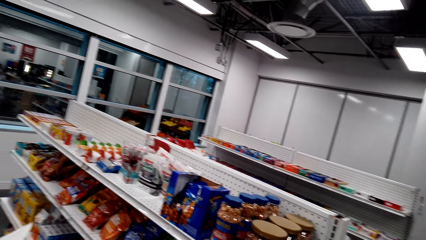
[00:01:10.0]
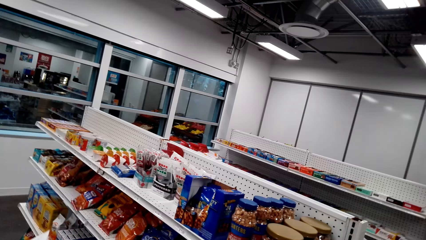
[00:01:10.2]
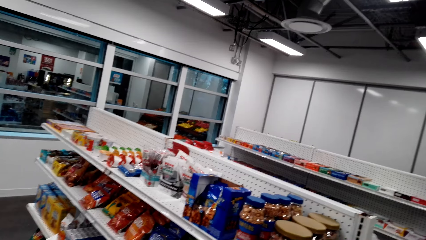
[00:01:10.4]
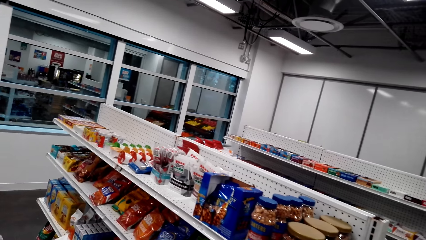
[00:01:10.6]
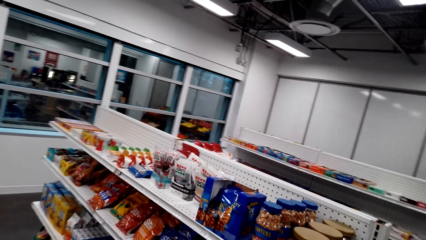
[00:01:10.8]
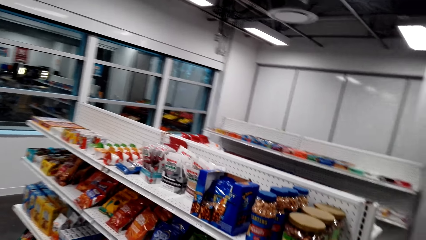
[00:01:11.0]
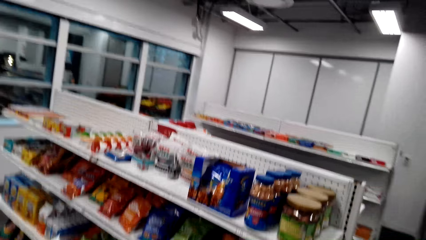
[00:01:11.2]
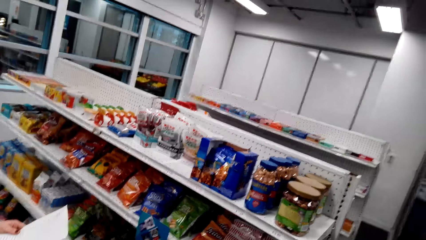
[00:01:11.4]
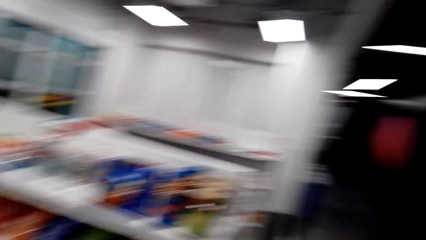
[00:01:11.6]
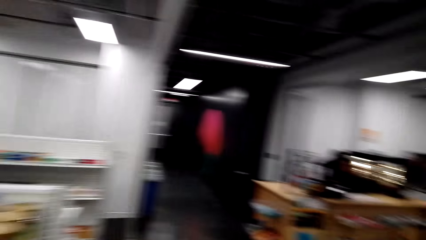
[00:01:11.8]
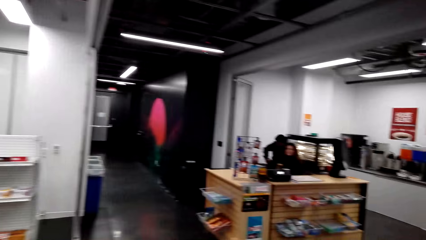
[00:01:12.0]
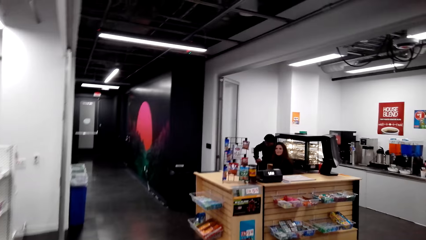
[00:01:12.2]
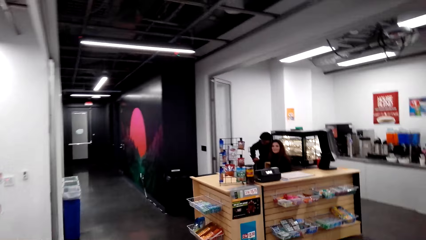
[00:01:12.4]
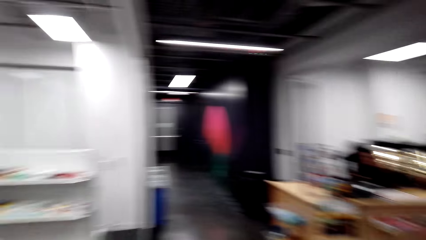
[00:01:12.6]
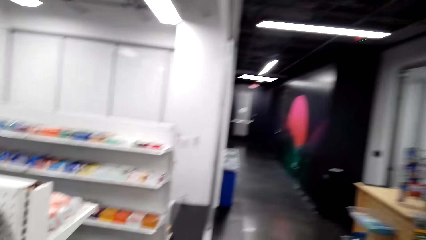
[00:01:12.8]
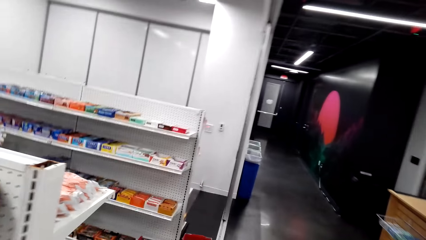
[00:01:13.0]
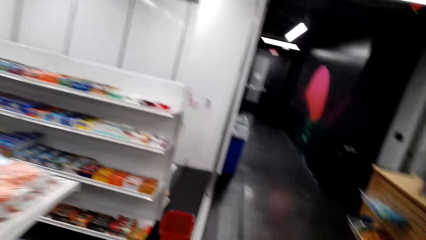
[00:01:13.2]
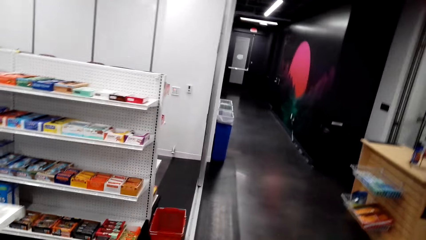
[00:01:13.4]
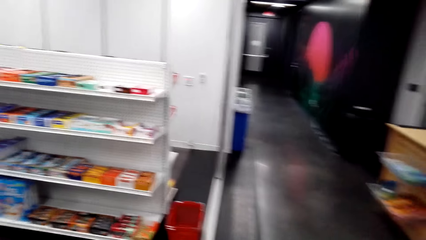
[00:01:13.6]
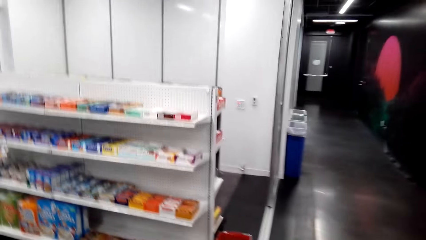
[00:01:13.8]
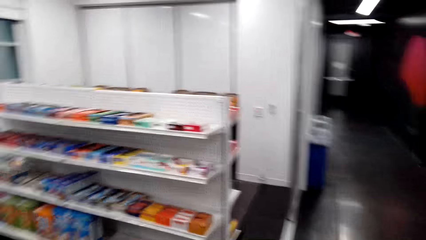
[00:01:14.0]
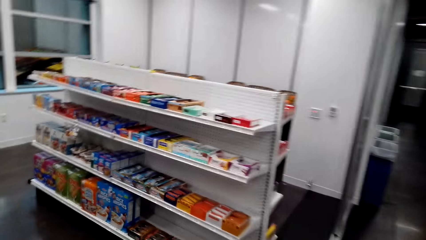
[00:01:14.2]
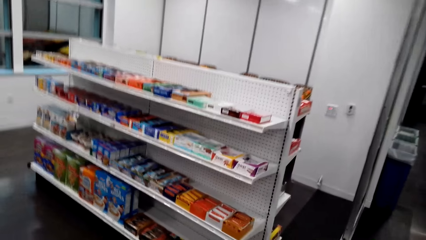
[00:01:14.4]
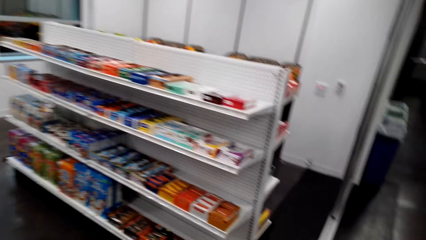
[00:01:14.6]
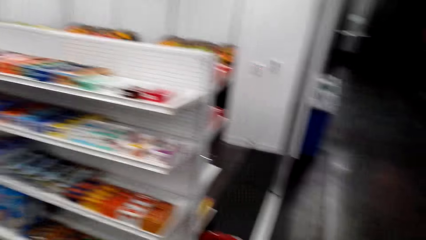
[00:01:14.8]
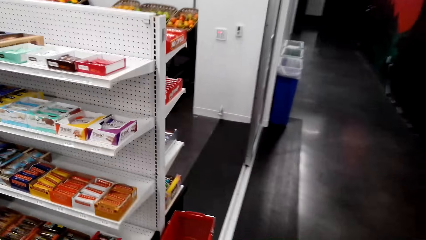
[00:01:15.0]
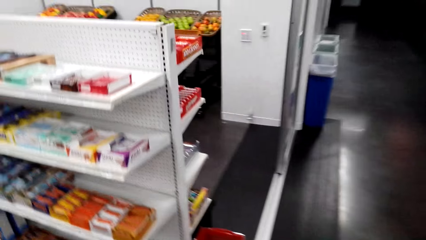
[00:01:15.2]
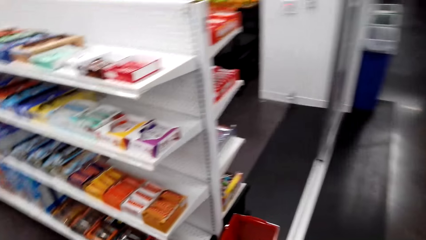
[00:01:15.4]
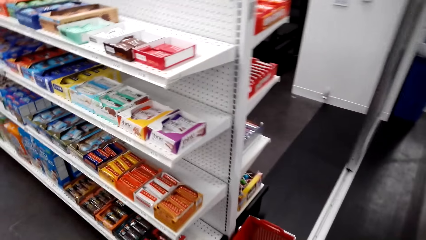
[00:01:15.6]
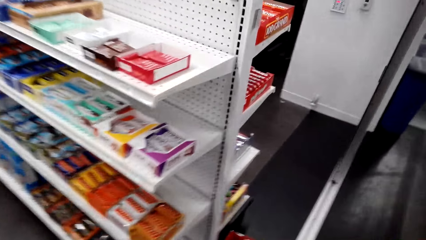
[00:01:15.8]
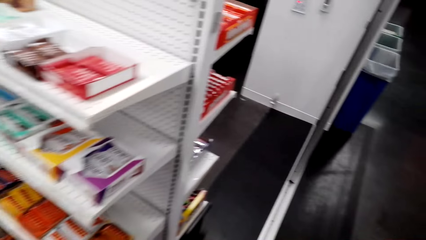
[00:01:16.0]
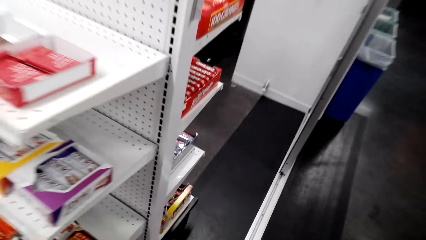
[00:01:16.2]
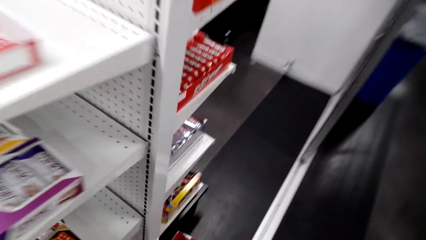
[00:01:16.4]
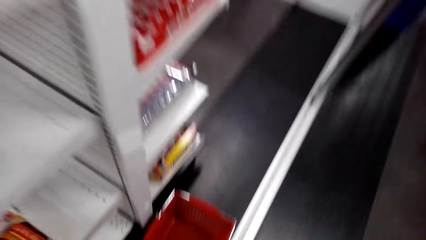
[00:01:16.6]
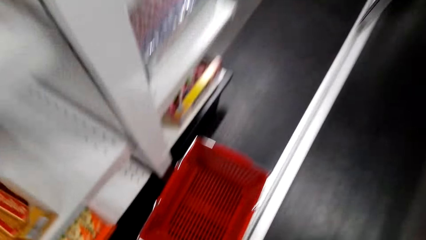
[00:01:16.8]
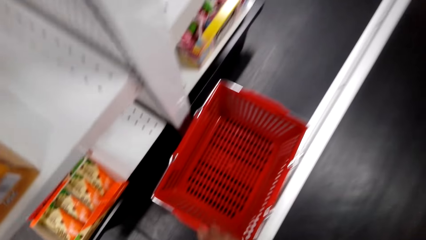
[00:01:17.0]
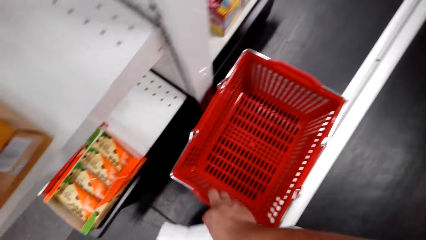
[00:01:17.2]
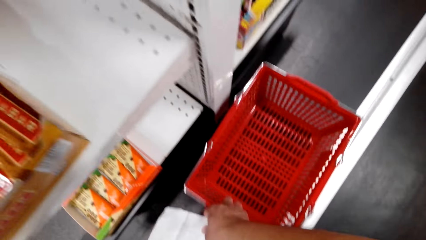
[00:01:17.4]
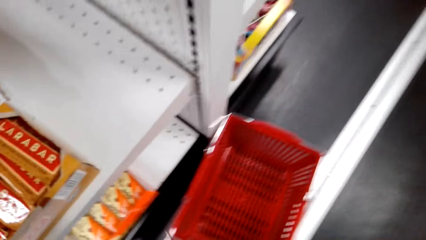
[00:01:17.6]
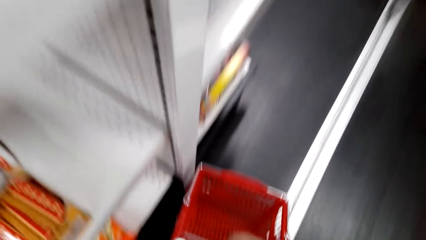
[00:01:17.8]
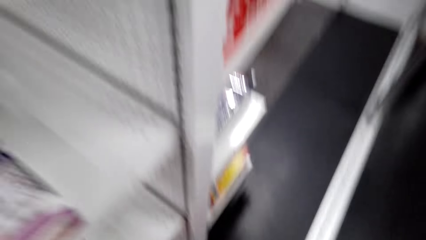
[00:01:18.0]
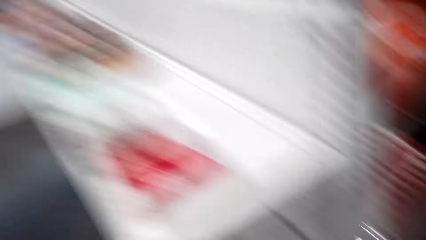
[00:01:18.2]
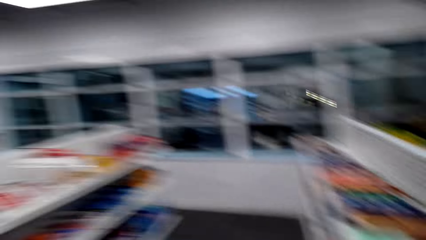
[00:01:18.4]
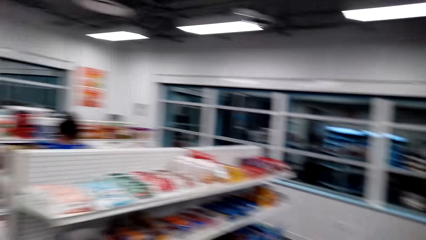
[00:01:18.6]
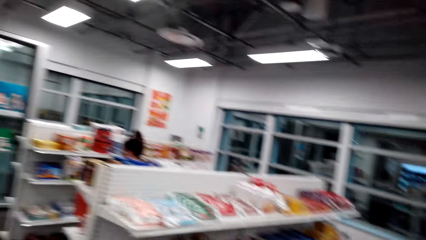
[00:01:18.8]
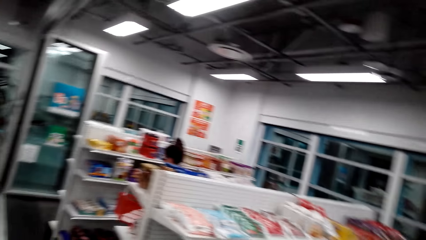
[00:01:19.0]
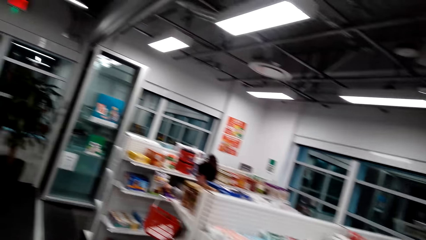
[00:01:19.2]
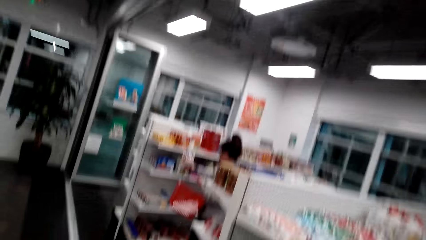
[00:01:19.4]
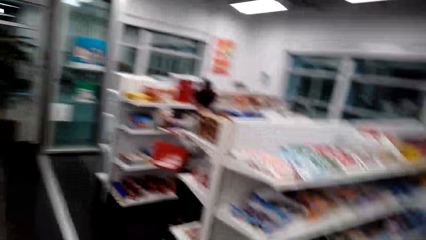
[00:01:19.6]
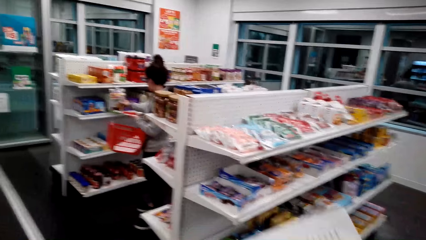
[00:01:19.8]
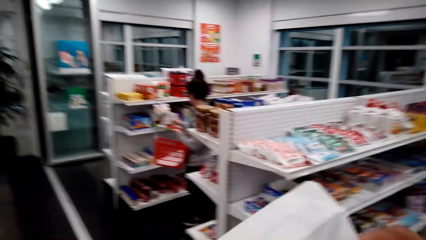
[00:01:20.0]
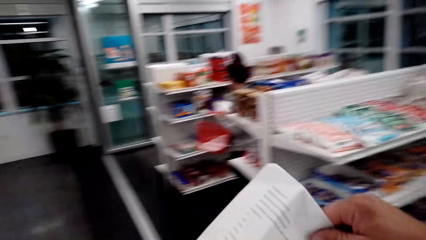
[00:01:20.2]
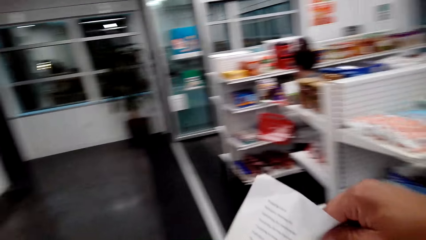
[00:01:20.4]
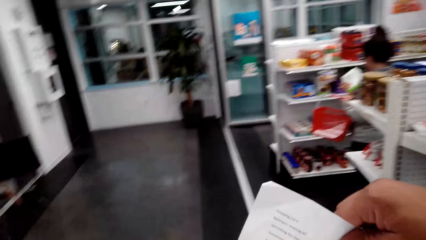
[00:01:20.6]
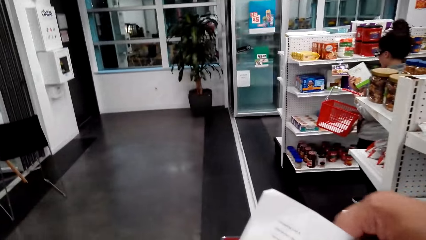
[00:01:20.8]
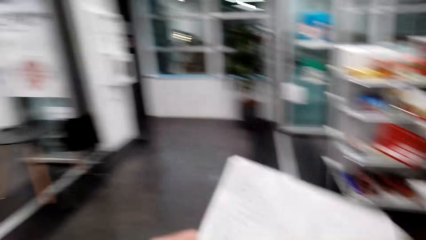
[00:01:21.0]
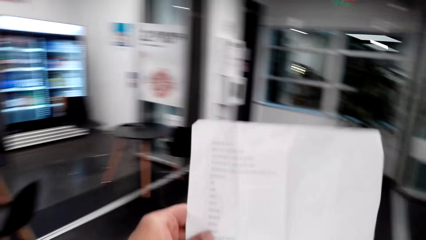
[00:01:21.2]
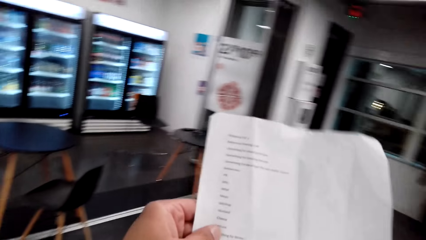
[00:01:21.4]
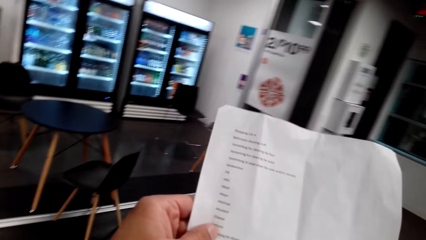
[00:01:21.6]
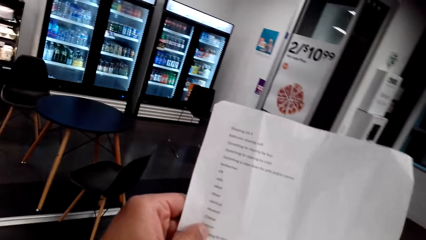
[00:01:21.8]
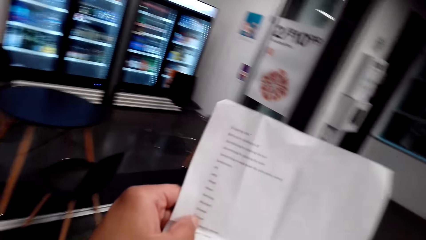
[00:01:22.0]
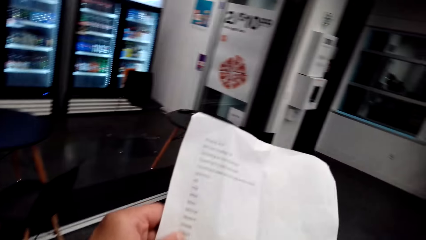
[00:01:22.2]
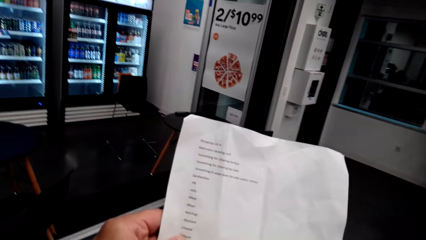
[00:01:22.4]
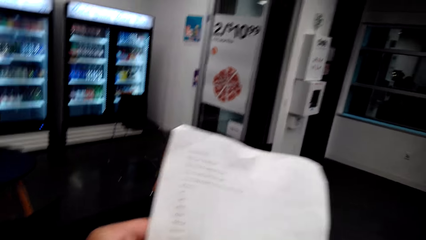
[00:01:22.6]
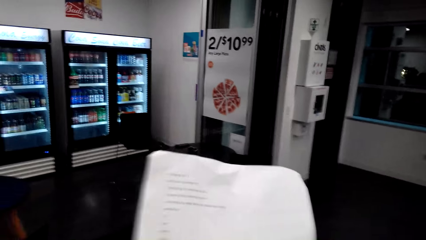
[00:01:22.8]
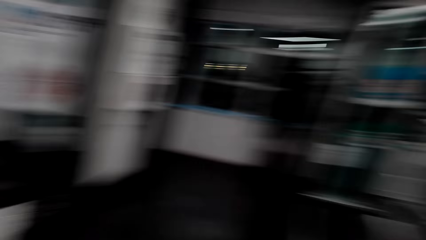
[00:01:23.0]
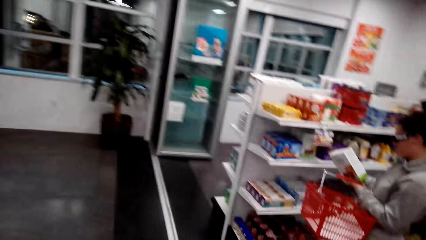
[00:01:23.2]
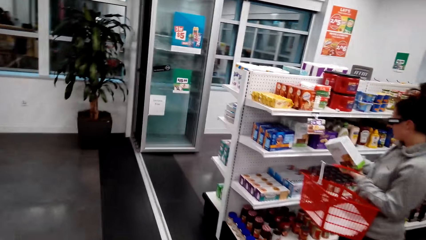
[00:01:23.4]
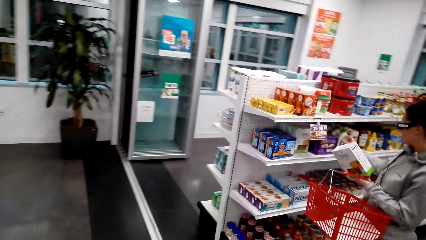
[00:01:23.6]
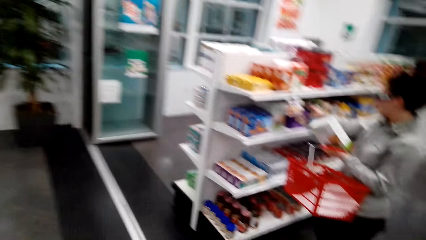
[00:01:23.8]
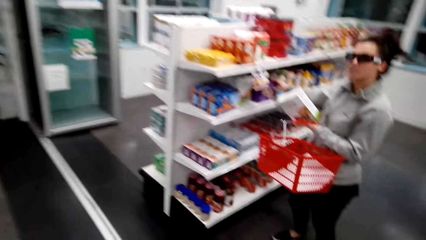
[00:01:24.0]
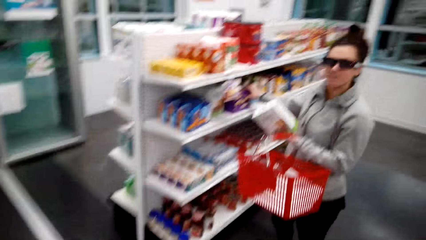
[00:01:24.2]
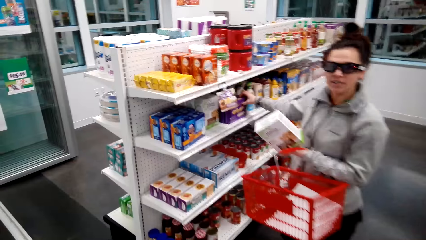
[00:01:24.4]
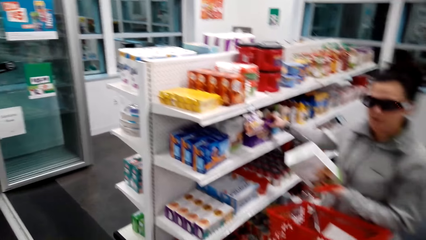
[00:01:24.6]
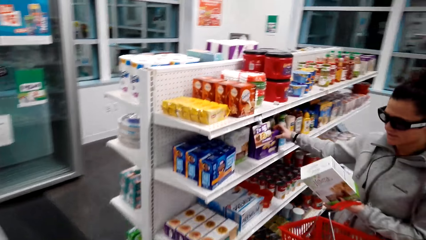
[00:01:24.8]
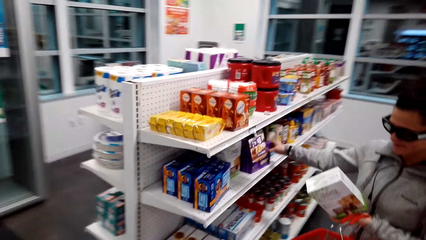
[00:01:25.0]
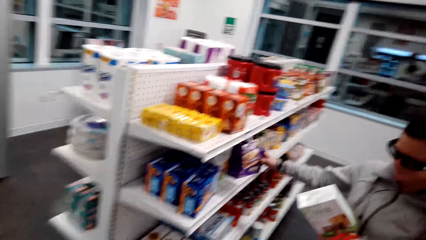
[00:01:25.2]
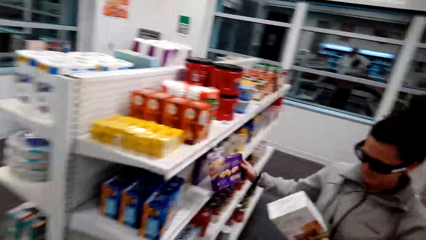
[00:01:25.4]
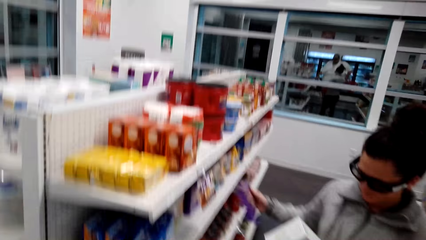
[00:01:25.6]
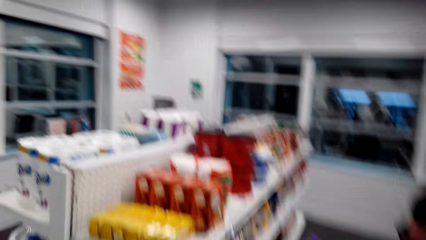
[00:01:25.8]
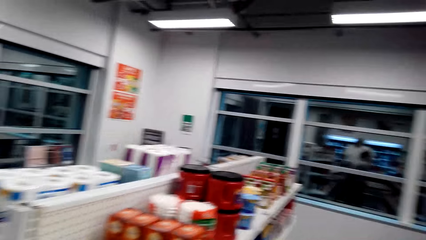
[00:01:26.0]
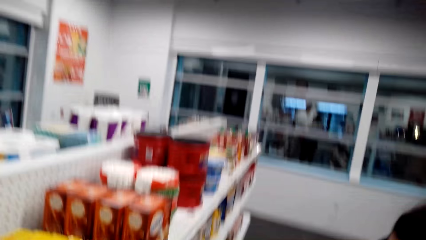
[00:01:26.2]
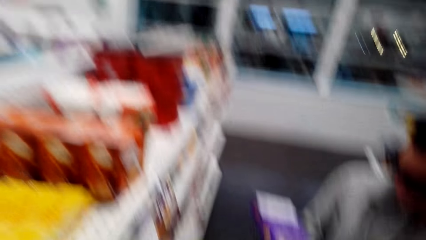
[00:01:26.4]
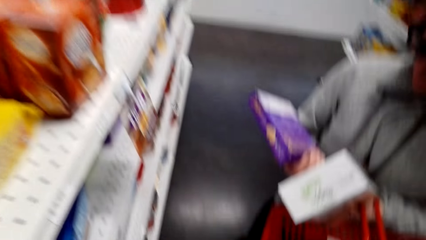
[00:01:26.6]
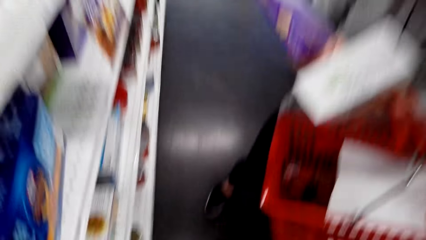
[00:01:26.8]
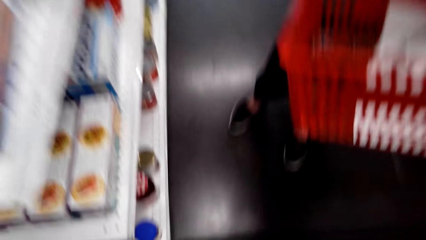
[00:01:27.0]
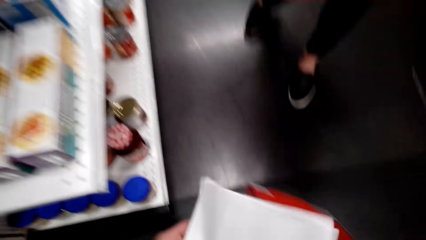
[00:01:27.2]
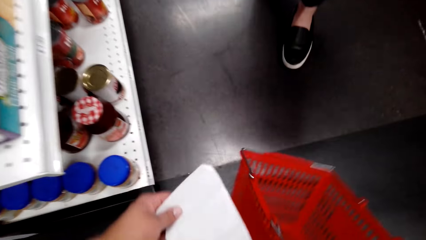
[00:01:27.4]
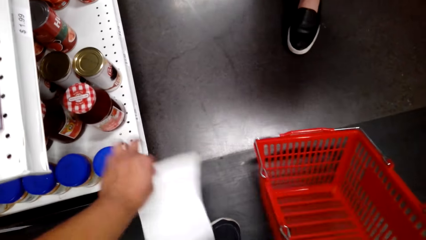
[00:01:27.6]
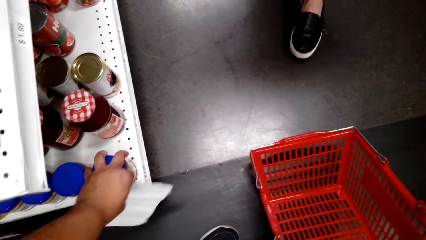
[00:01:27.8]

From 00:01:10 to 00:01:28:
The camera wearer moves around in the mart. They bend. They pick a tray on the floor. They check the shopping list. A woman holds a tray.
